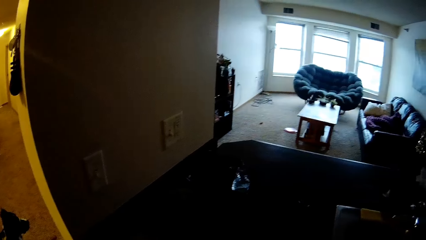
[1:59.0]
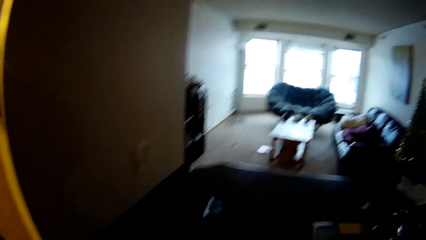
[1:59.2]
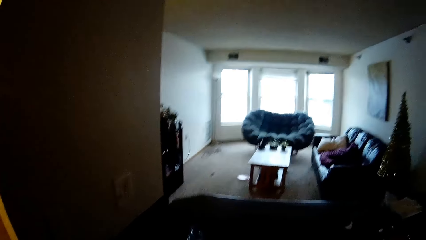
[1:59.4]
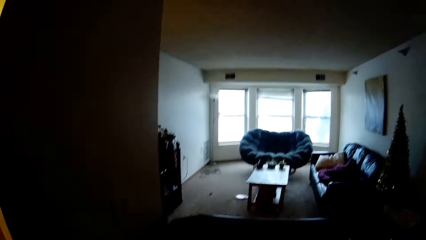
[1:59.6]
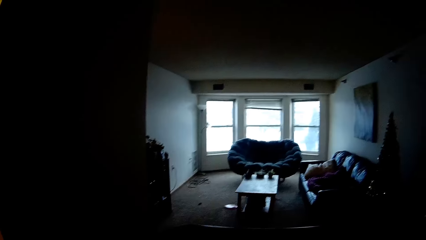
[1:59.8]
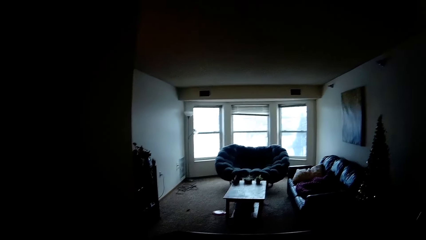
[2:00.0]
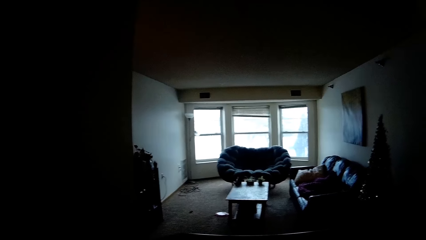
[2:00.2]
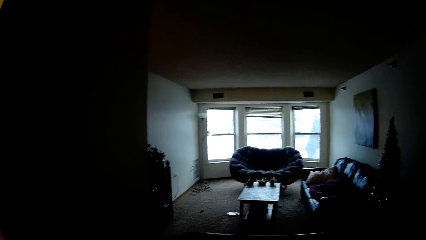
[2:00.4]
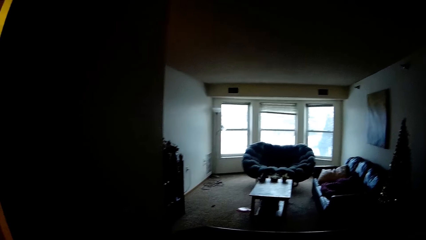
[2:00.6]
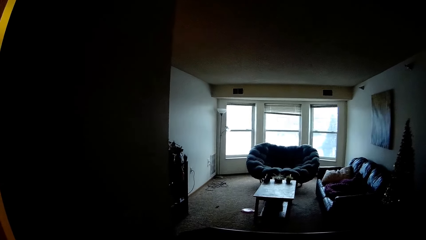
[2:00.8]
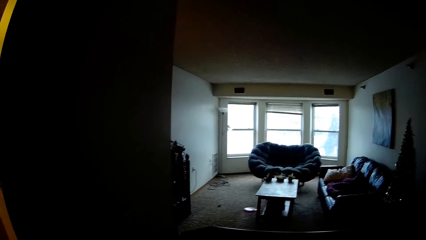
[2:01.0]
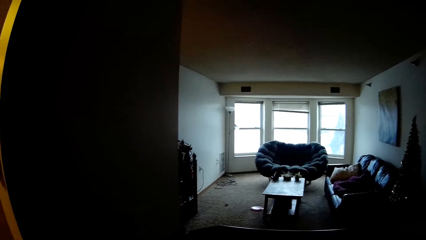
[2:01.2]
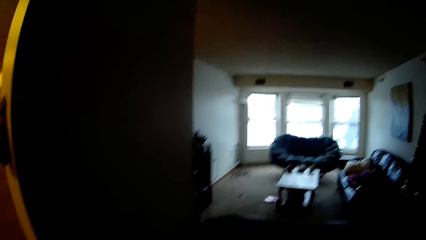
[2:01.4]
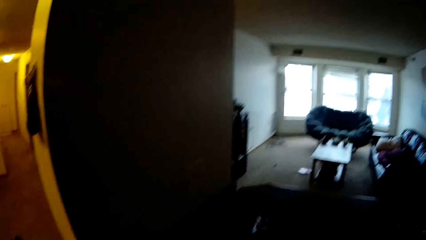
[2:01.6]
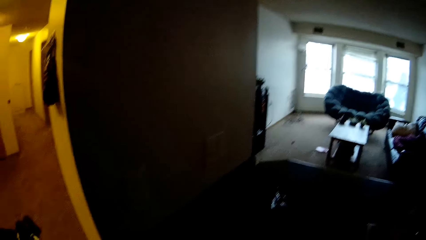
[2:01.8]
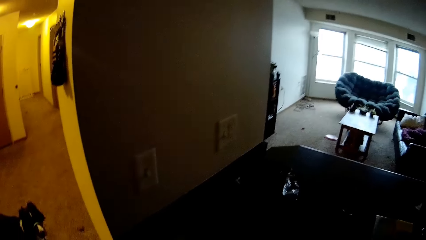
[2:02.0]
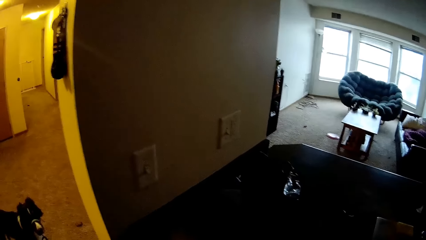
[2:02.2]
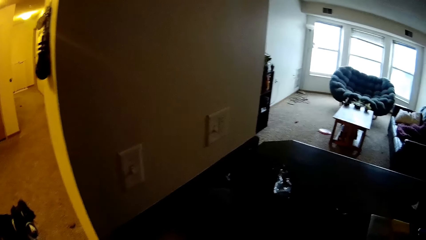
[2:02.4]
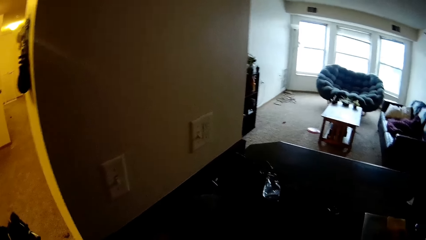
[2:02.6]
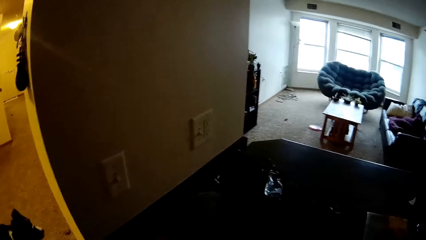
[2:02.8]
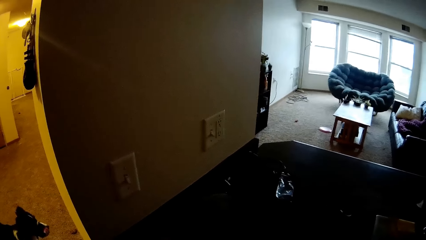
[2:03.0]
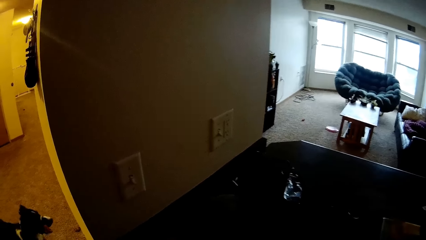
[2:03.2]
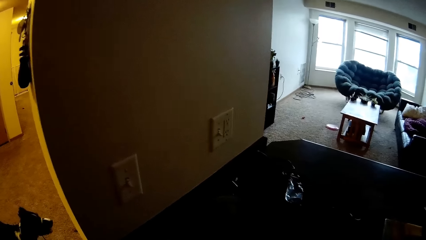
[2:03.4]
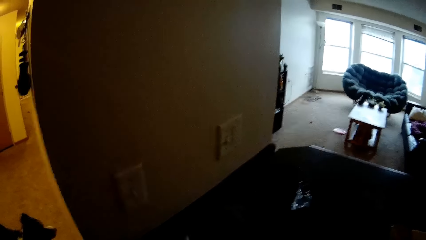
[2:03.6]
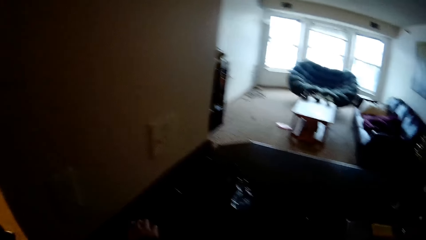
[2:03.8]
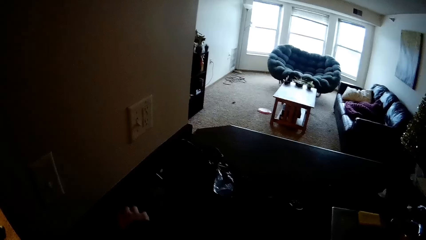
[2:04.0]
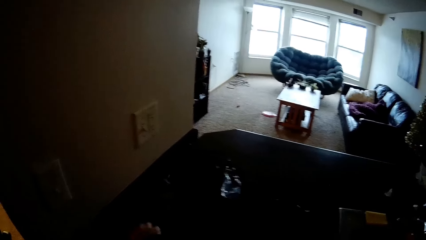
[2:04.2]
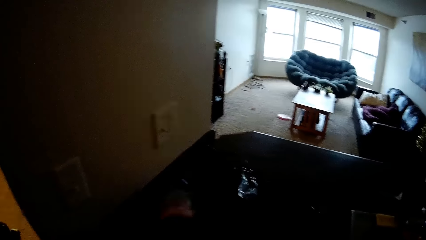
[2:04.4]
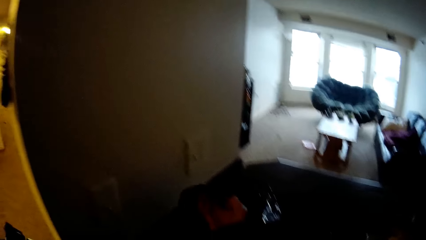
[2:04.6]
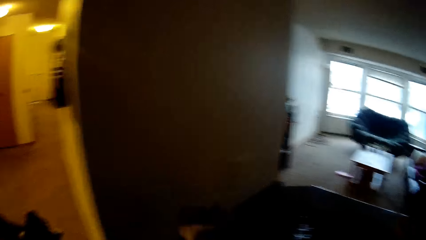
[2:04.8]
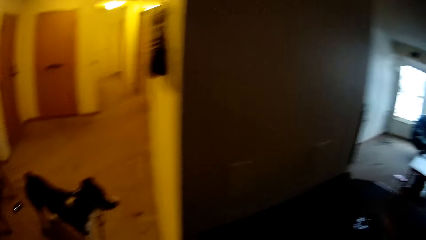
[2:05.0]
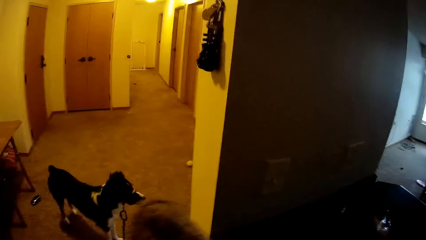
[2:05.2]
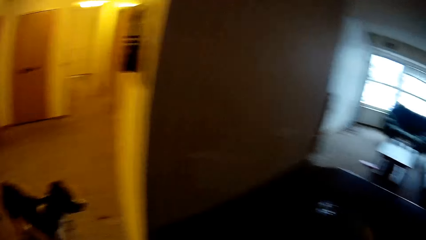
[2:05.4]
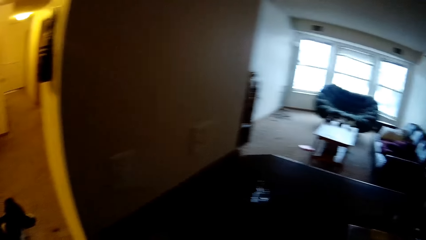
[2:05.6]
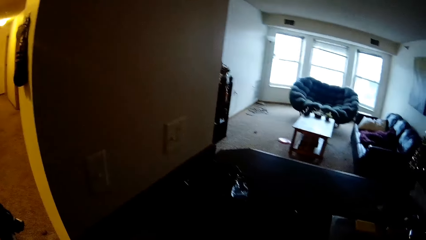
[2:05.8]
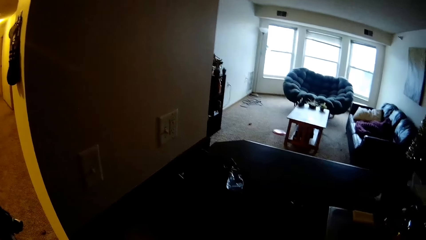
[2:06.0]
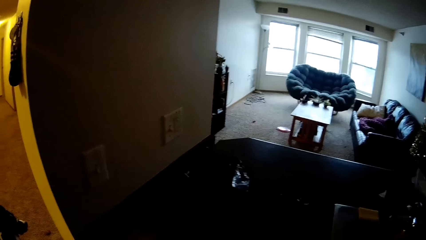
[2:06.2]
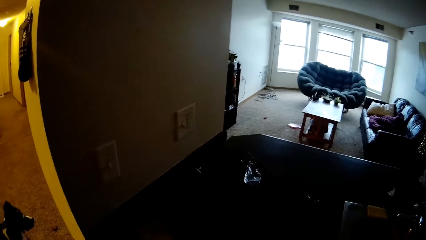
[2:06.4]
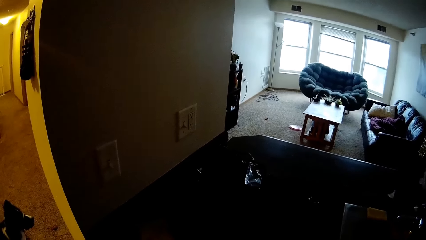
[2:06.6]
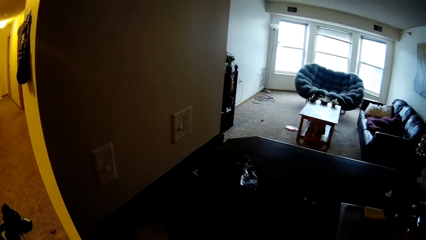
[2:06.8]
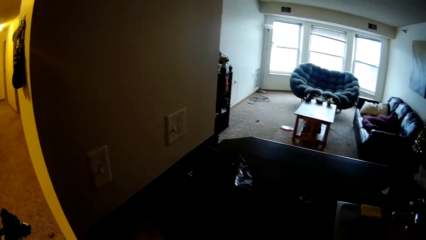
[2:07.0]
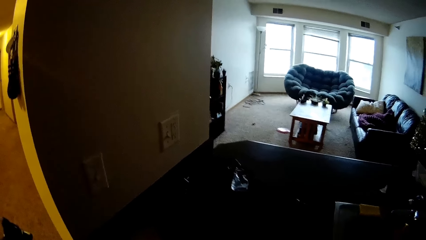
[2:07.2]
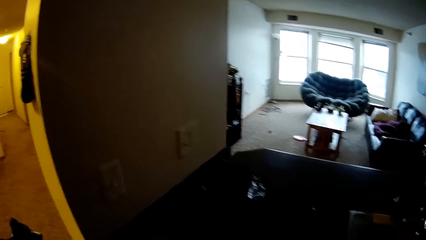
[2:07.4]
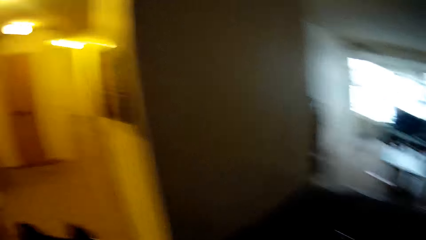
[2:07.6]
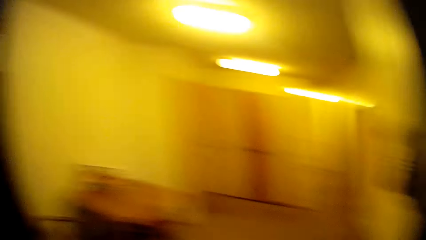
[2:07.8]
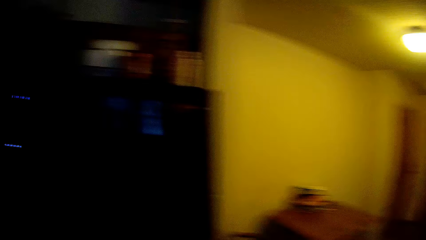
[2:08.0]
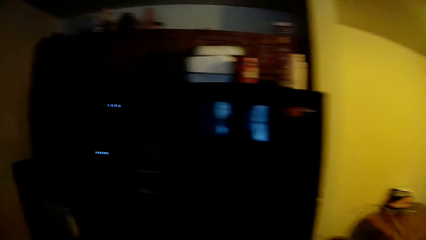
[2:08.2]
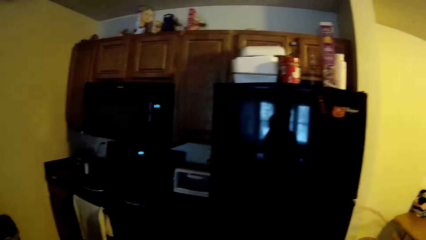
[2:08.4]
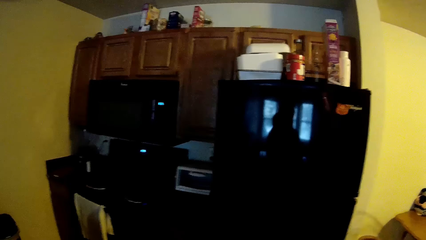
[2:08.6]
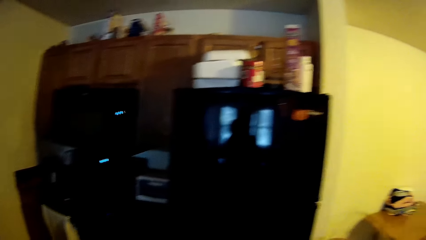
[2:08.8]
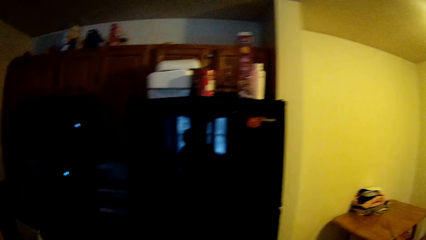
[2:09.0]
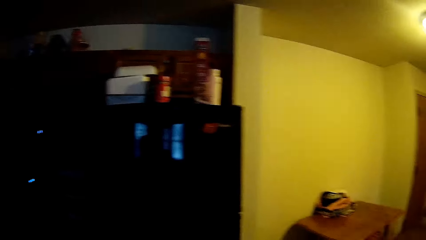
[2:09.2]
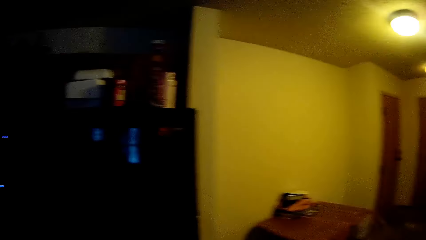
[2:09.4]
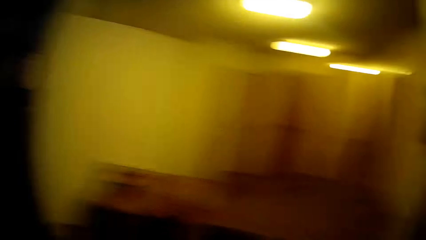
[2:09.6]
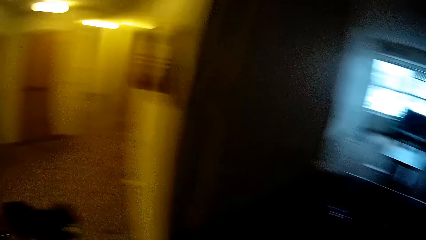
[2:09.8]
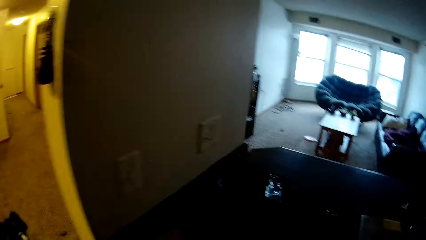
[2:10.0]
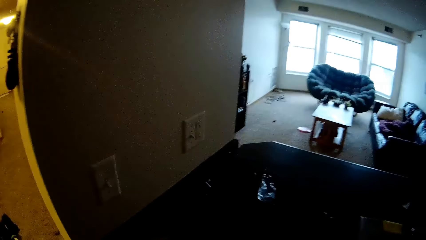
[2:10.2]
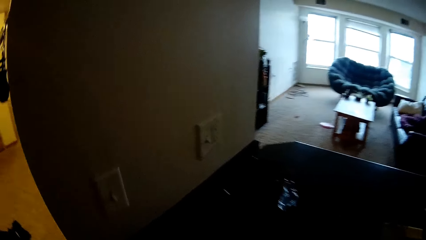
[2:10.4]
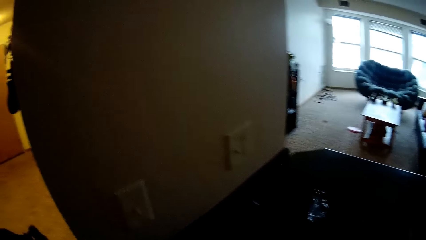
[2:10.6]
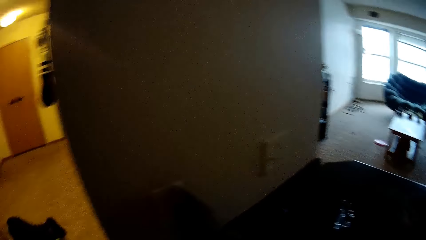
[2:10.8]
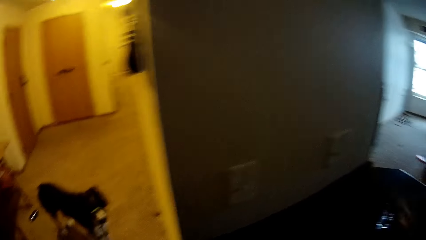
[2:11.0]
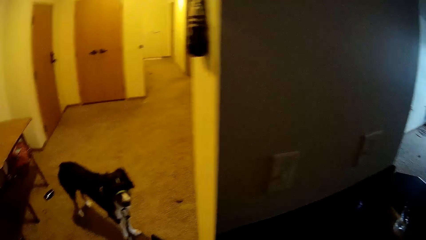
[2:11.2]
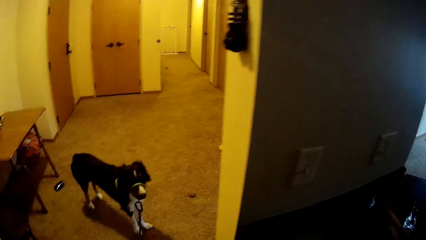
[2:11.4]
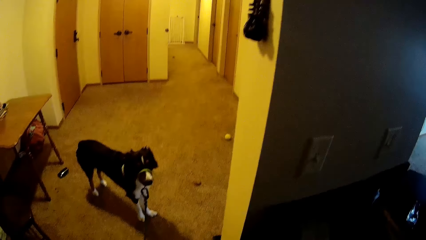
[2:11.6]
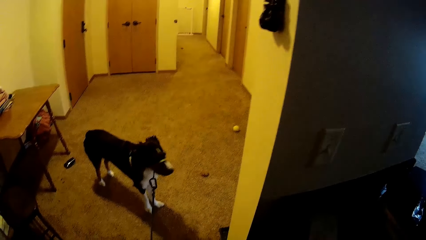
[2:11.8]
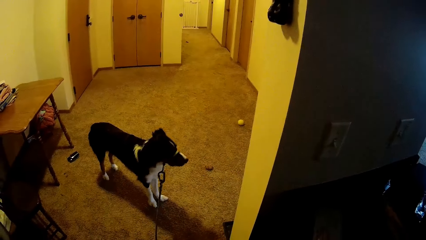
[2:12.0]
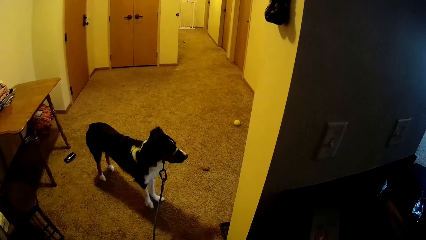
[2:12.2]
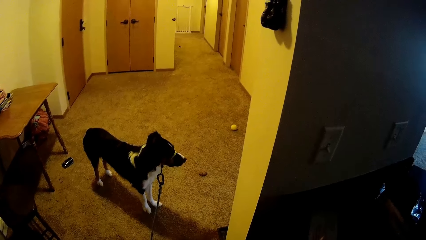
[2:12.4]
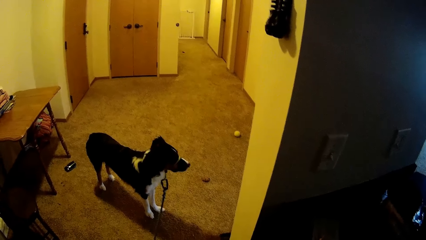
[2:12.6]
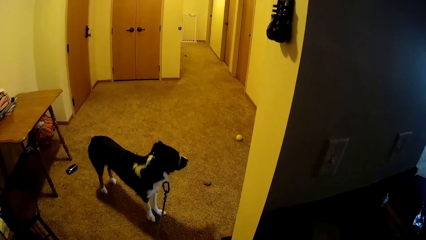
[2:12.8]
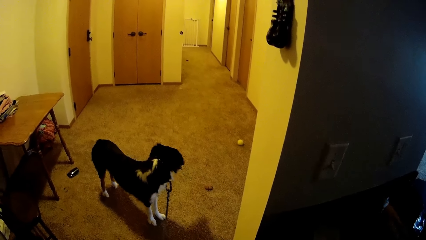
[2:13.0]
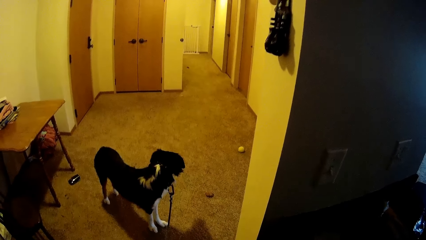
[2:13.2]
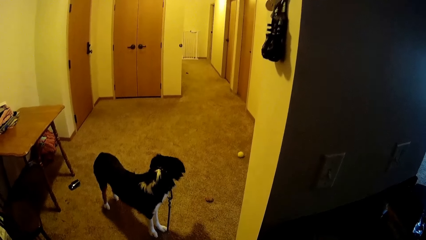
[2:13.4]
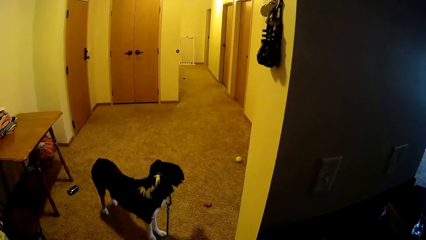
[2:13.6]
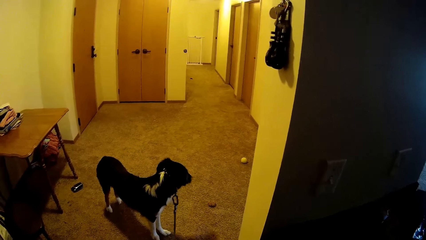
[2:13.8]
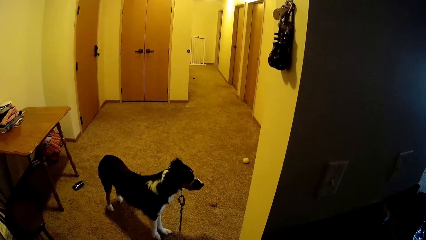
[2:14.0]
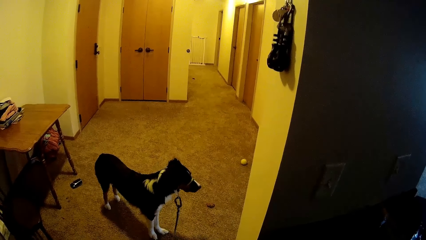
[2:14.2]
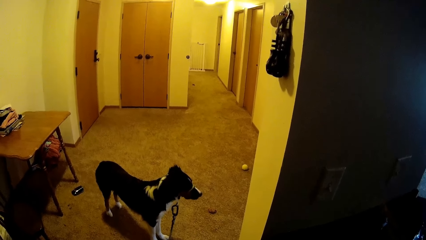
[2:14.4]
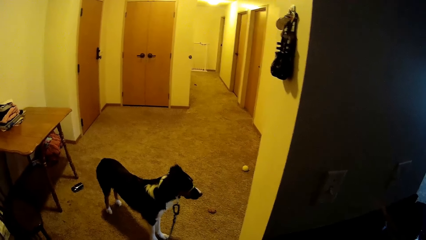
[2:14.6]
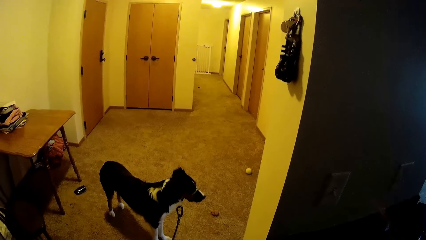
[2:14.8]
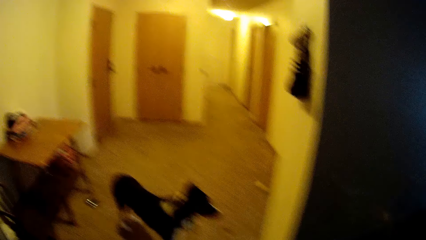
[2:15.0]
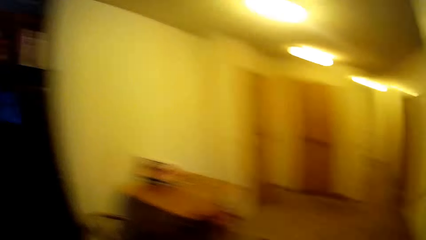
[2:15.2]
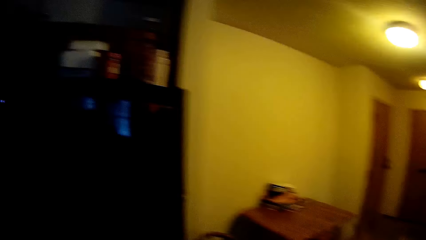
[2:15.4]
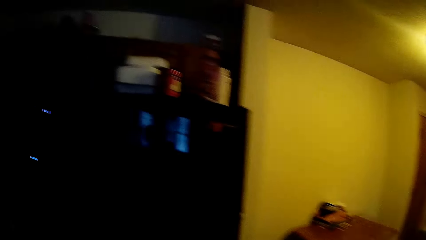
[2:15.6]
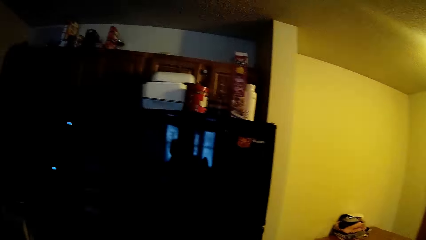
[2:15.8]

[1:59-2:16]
The camera wearer looks at the living room. They pick something from the counter. They look around.
